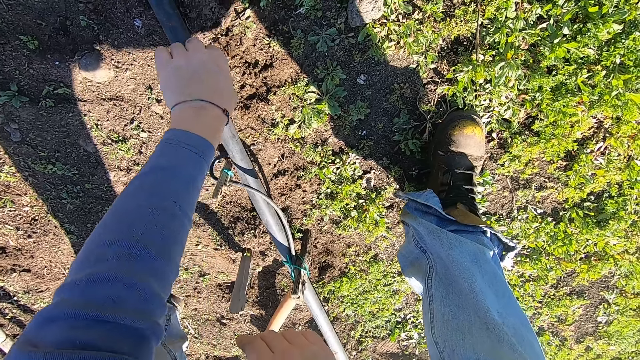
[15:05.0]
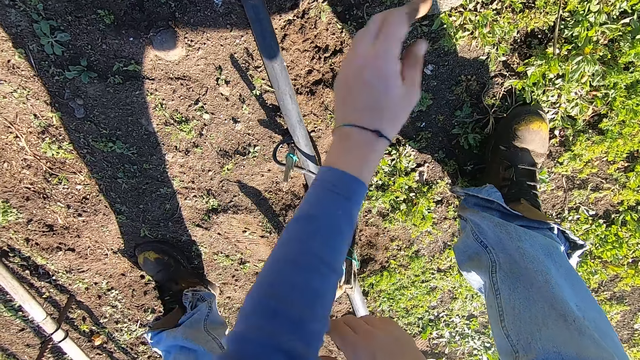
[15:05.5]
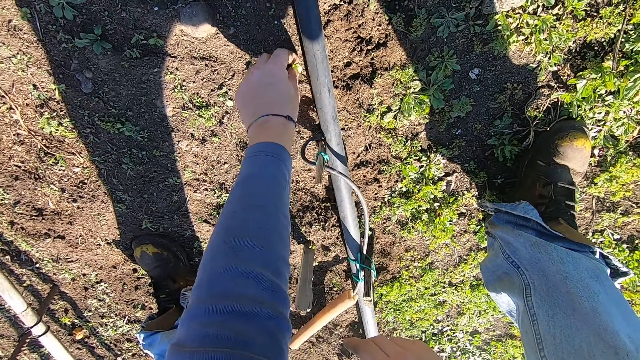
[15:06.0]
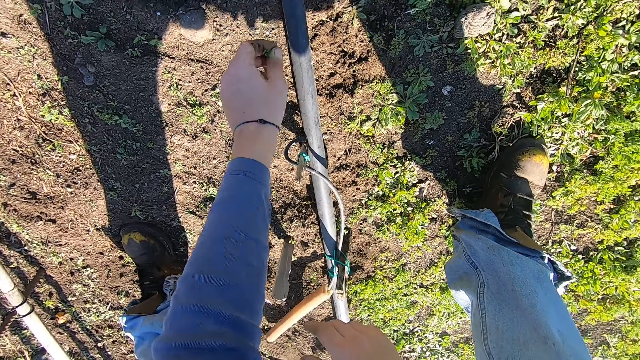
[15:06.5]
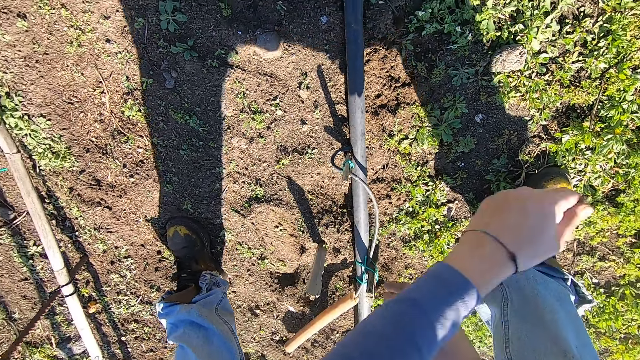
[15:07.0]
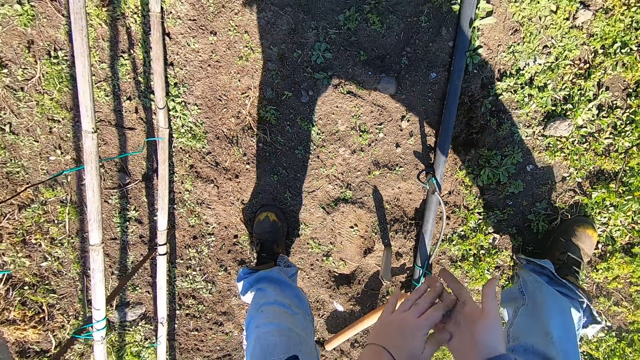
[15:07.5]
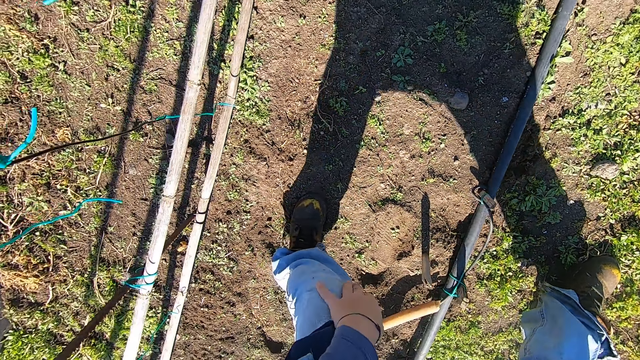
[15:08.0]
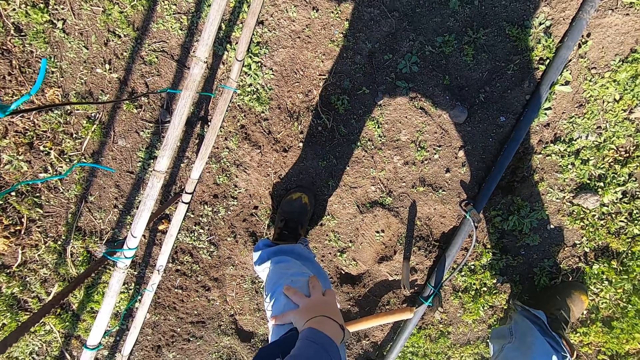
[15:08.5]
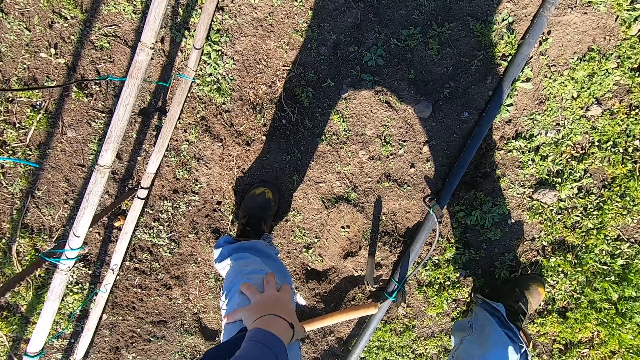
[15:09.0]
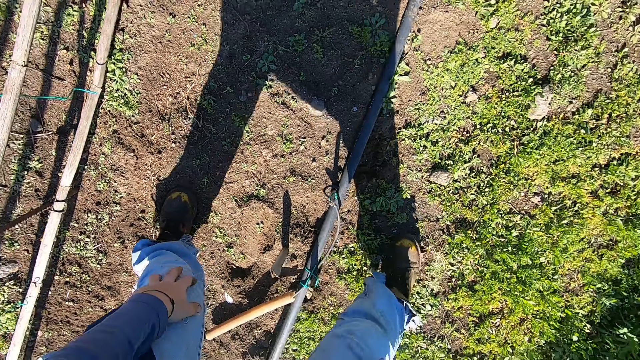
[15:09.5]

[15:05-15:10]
The camera wearer removes a weed from the ground with his left hand. He throws the weed in his left hand away. He removes a weed from the ground with his left hand. He throws the weed in his left hand away. He wipes his hands over each other. He looks around.

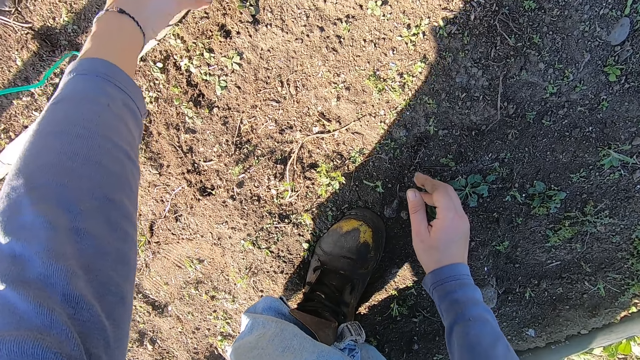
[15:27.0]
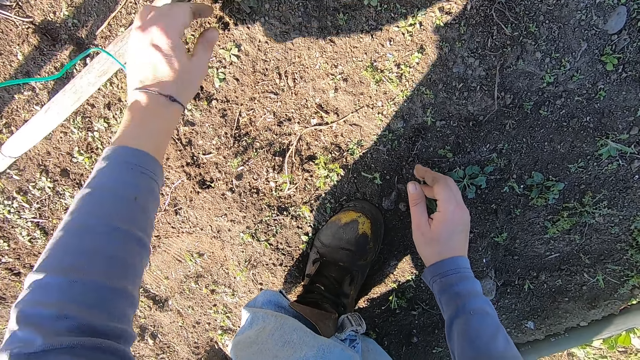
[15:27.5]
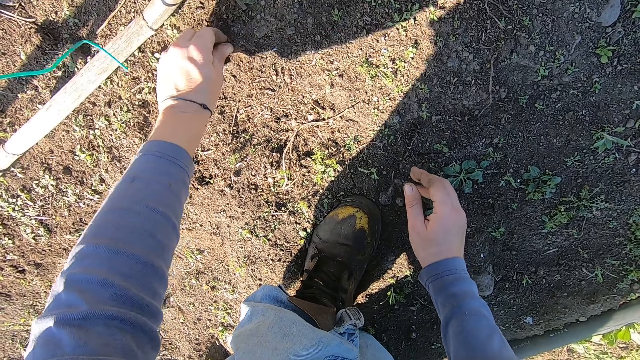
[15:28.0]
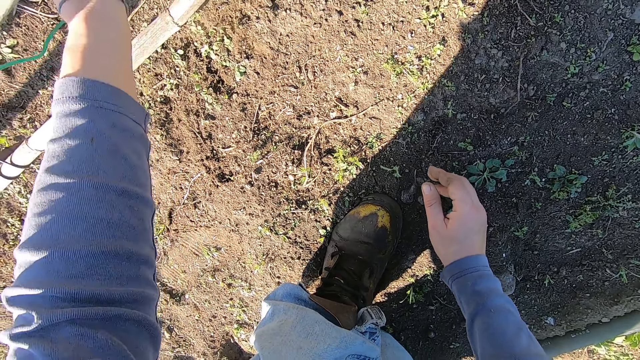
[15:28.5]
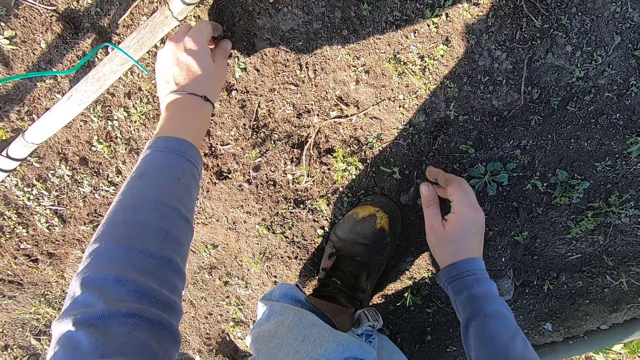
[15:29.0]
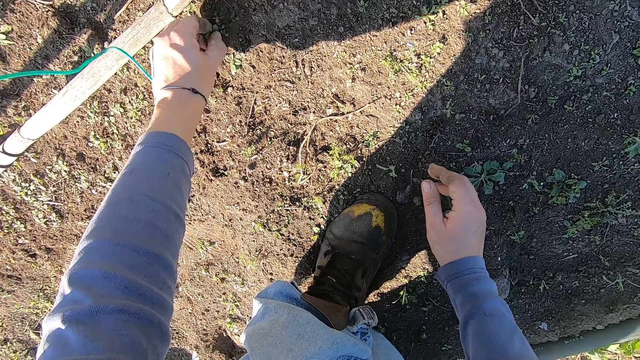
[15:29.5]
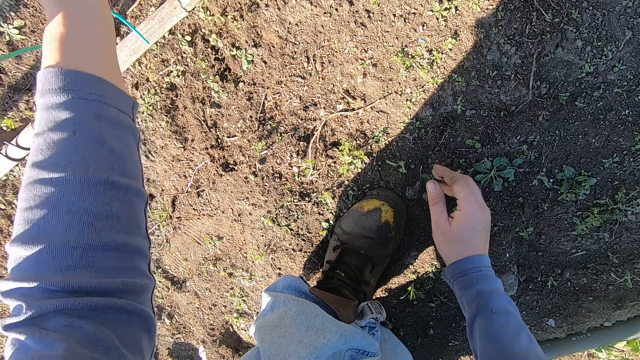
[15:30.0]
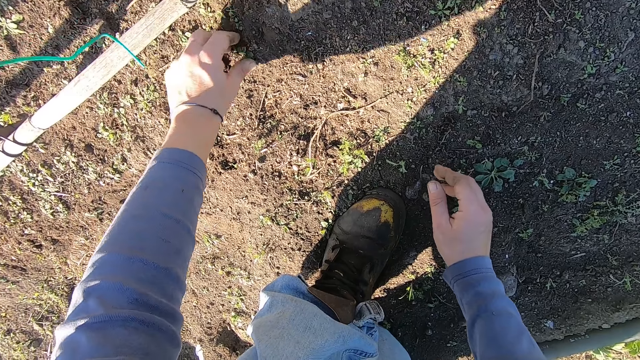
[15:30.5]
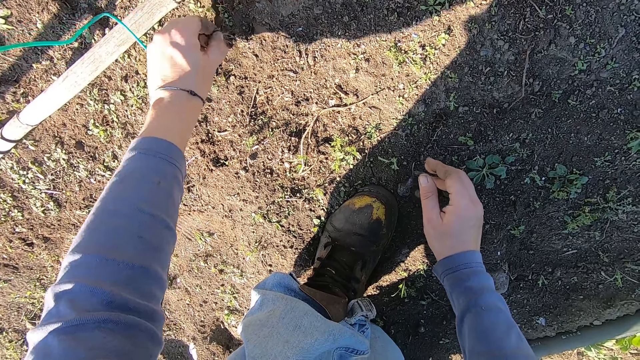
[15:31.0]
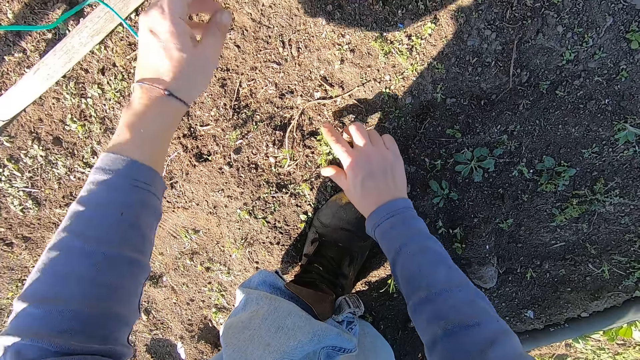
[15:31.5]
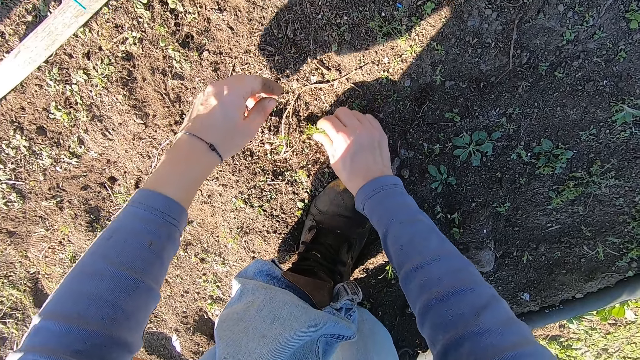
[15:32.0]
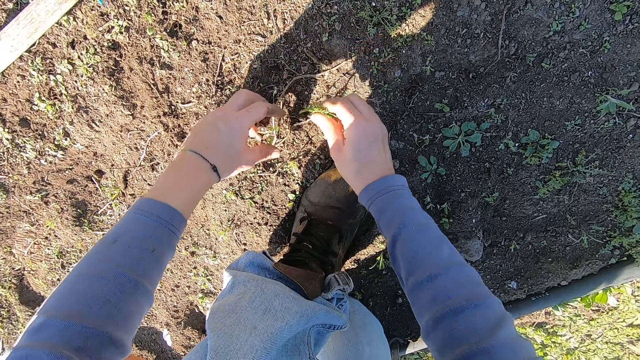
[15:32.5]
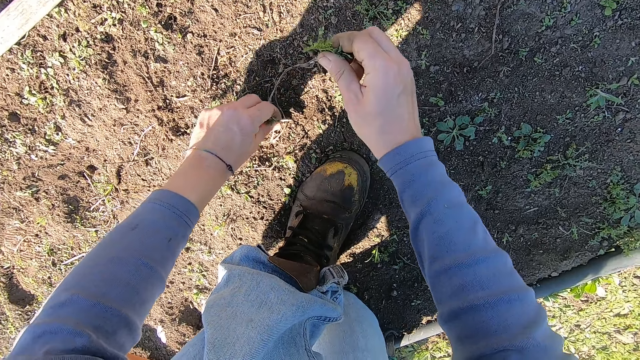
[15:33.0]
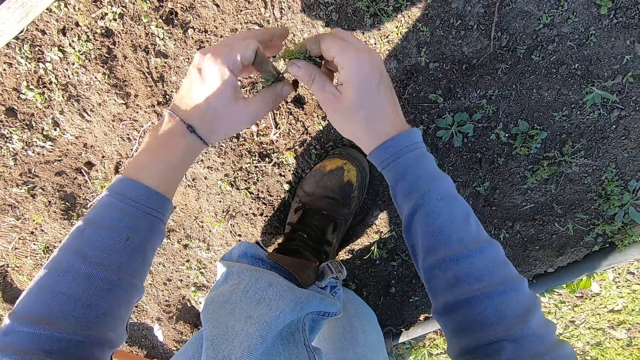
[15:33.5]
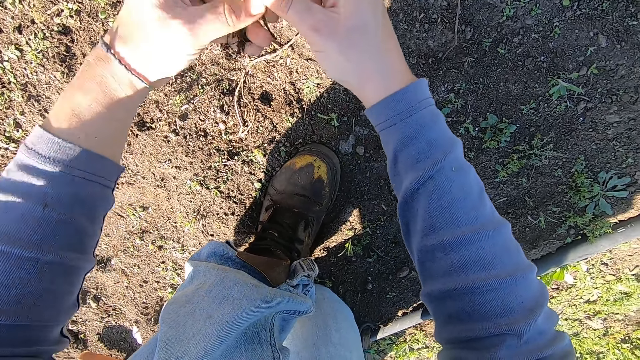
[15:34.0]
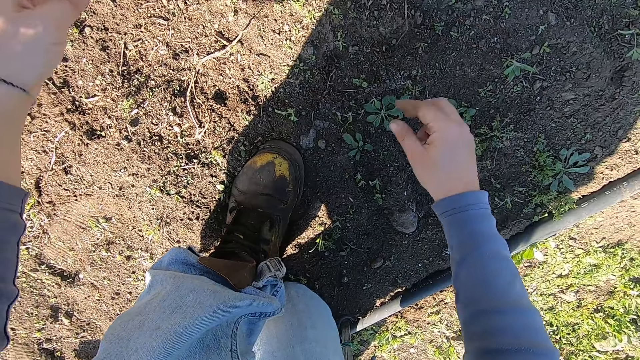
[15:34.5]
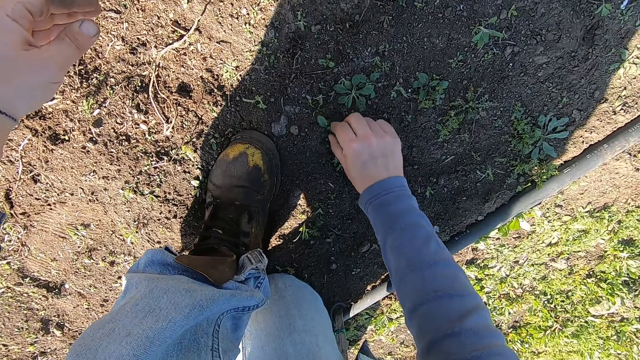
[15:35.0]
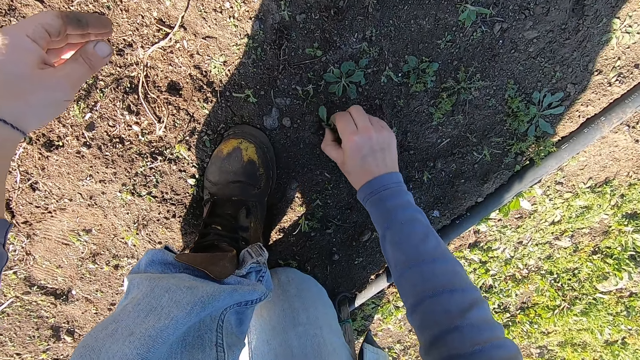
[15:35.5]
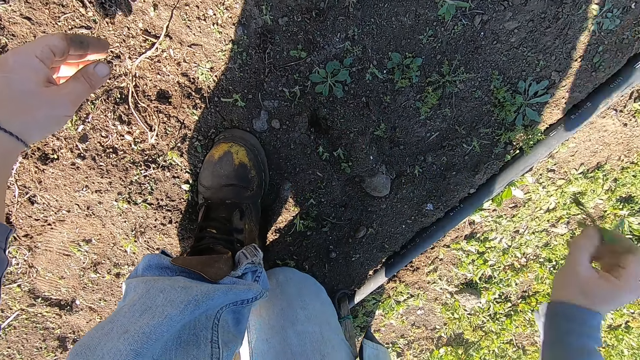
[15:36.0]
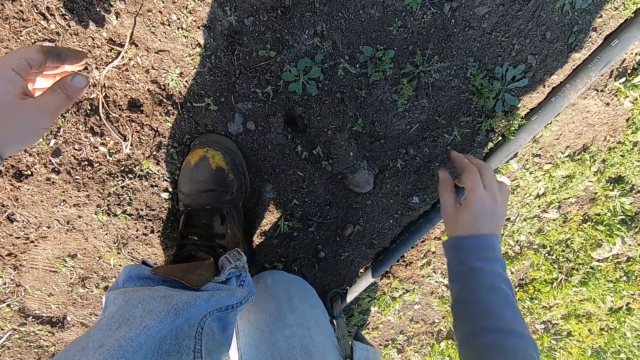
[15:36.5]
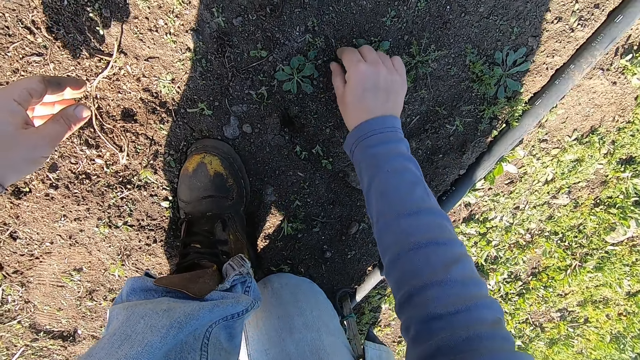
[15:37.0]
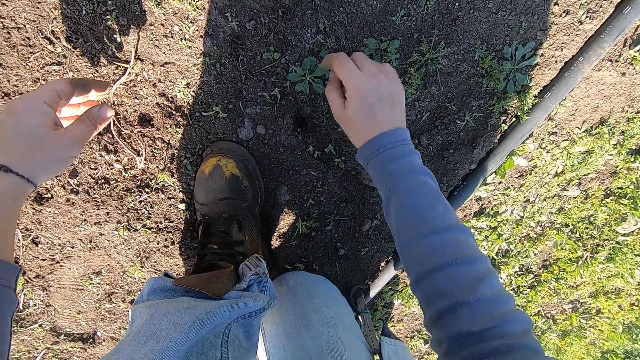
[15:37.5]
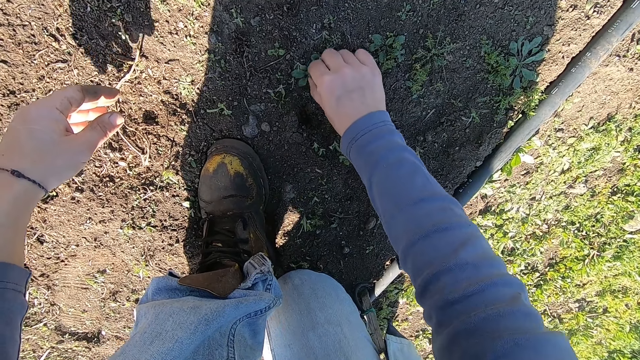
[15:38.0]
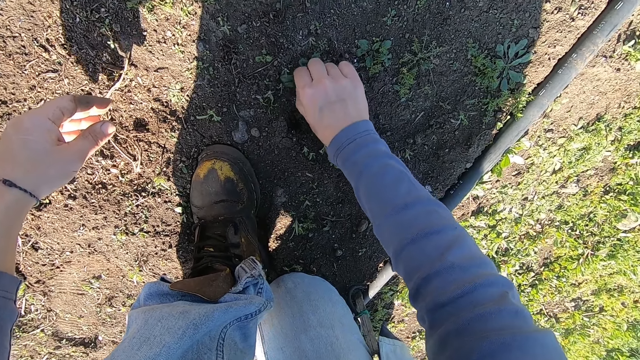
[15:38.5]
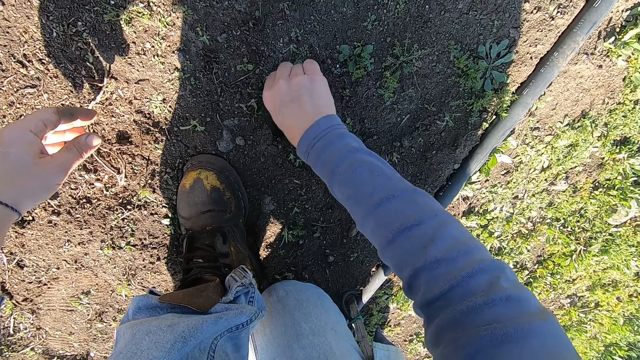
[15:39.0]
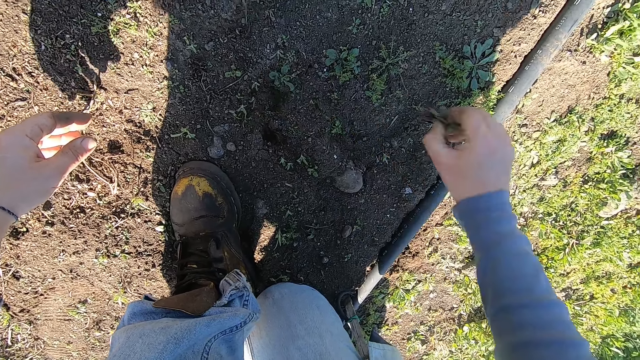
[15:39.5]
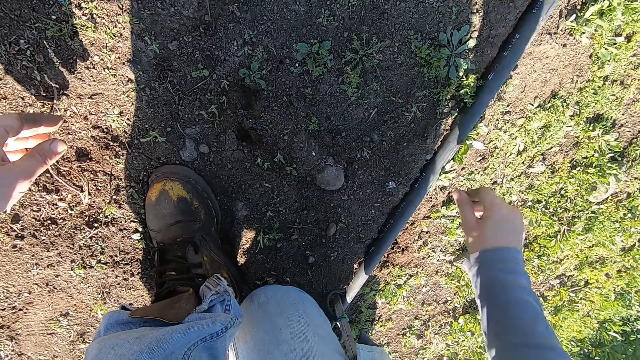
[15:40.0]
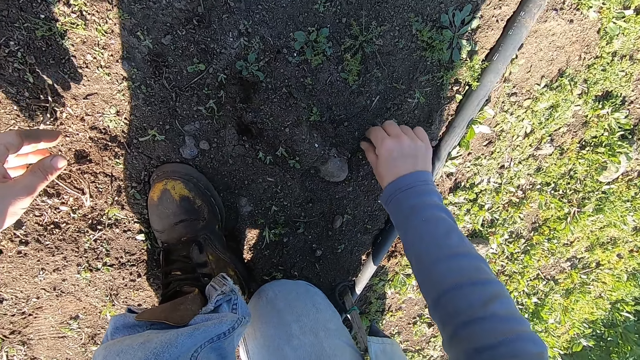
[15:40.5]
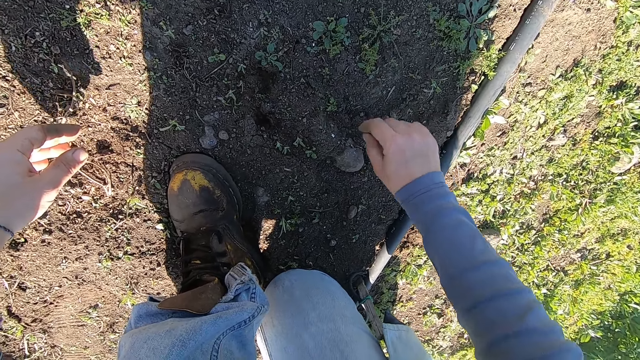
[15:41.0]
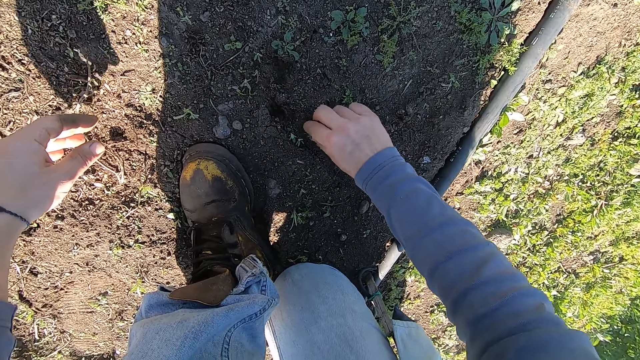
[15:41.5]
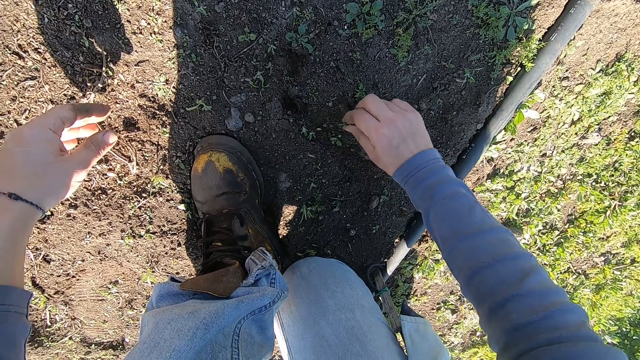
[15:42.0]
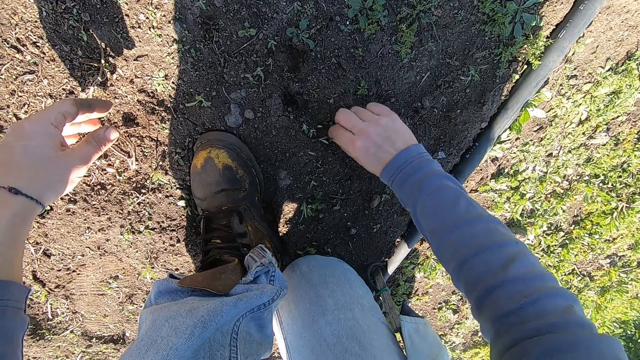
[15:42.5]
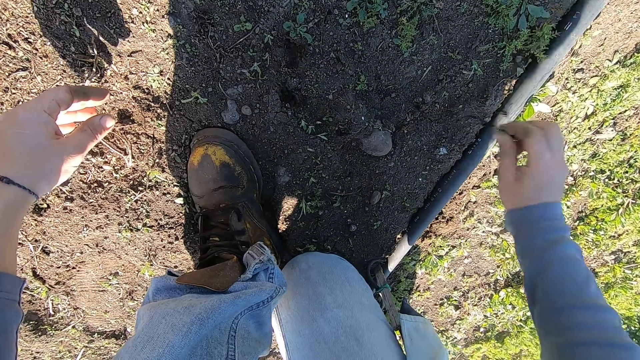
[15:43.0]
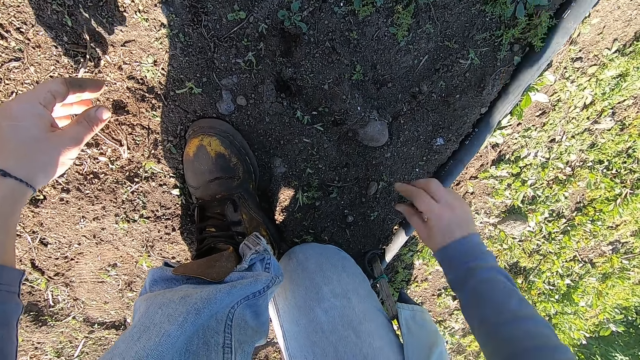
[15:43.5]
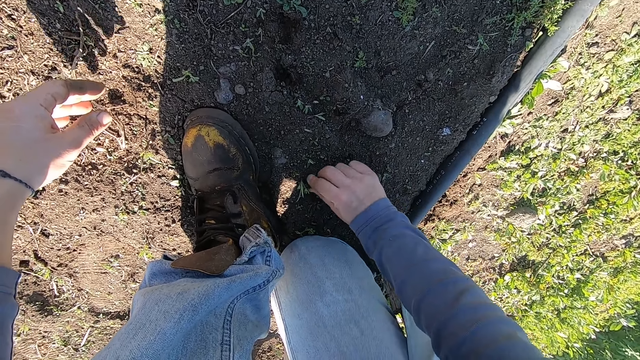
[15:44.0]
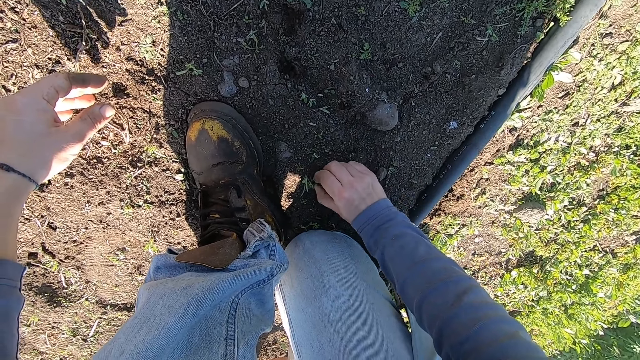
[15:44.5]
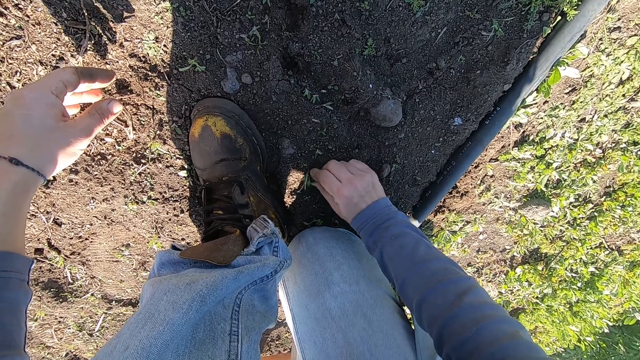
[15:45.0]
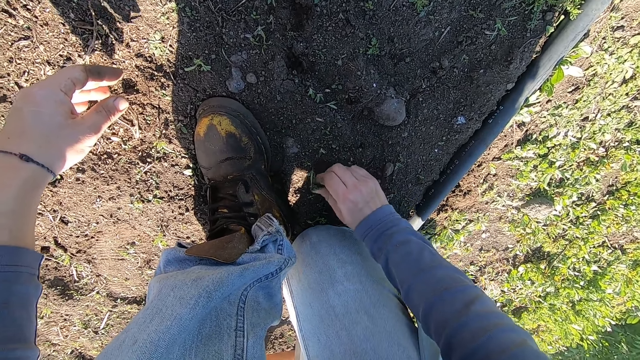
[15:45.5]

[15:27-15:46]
The camera wearer removes a weed from the ground with his left hand. He throws the weed in his left hand away. He removes a weed from the ground with his left hand. He throws the weed in his left hand away. He removes a weed from the ground with his left hand. He throws the weed in his left hand away. He removes a weed from the ground with his right hand. He removes a weed from the ground with his left hand. He passes the weed from his right hand to his left hand. He removes a weed from the ground with his right hand. He throws the weed in his right hand away. He removes weeds from the ground with his right hand. He throws the weeds in his right hand away. He removes weeds from the ground with his right hand. He throws the weeds in his right hand away. He removes weeds from the ground with his right hand.
